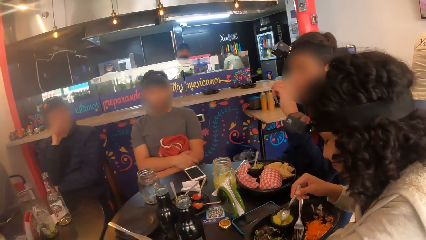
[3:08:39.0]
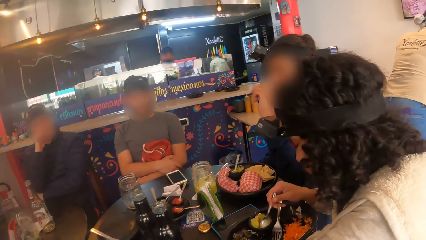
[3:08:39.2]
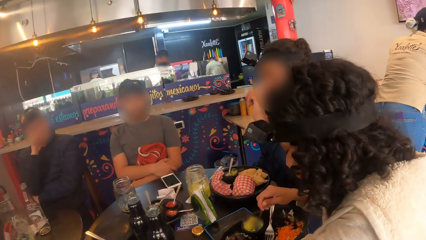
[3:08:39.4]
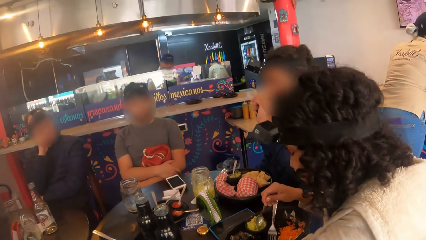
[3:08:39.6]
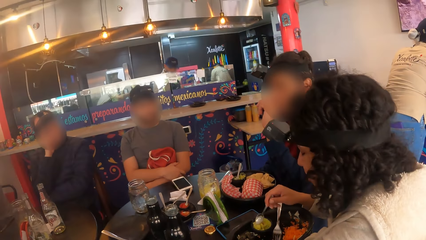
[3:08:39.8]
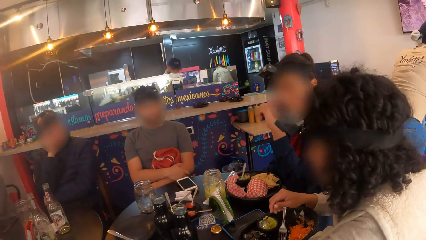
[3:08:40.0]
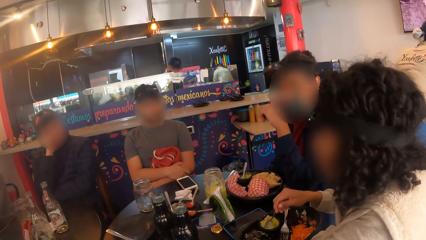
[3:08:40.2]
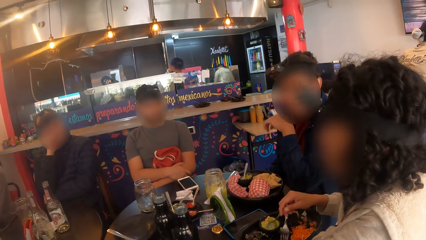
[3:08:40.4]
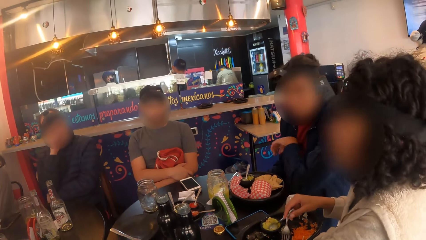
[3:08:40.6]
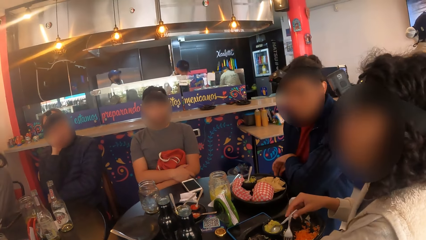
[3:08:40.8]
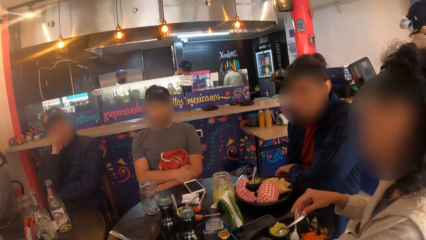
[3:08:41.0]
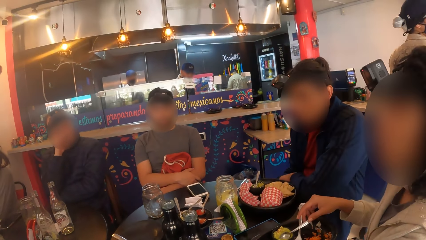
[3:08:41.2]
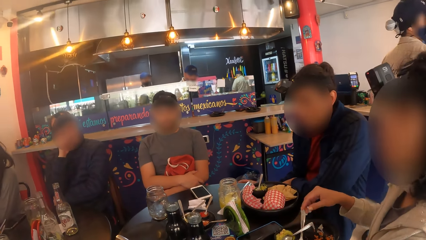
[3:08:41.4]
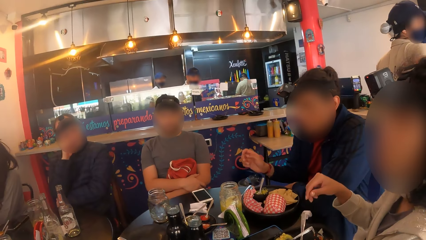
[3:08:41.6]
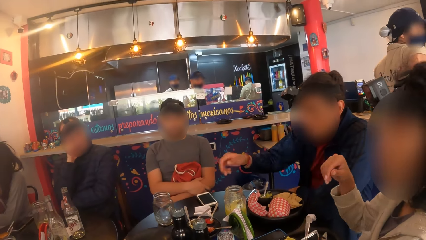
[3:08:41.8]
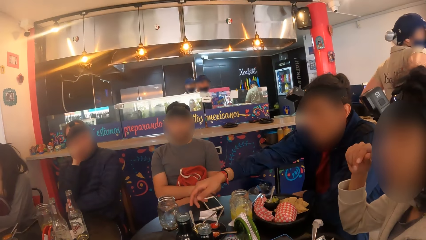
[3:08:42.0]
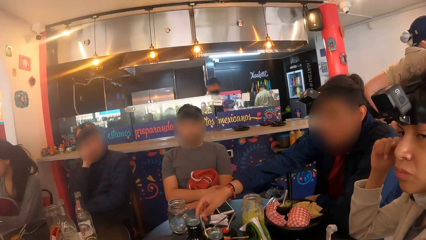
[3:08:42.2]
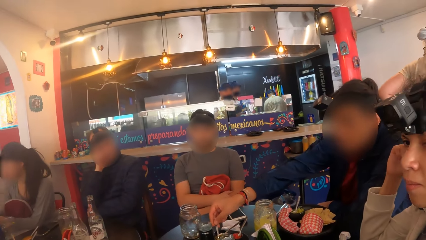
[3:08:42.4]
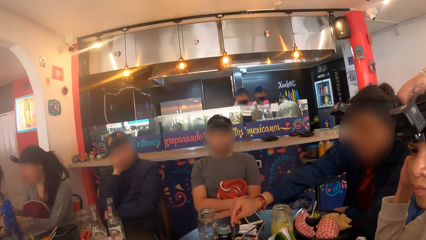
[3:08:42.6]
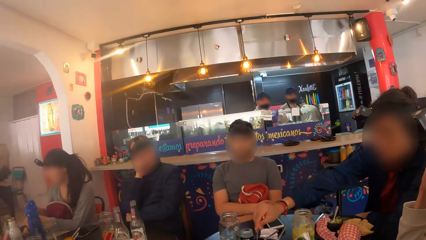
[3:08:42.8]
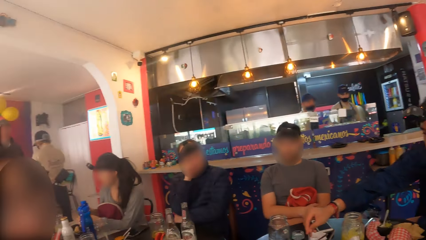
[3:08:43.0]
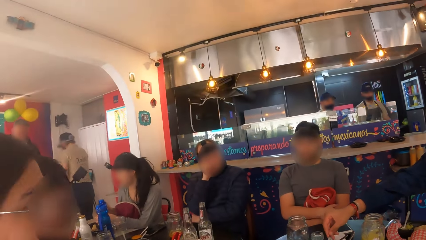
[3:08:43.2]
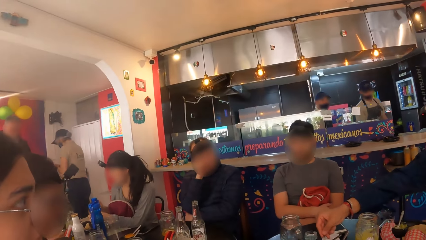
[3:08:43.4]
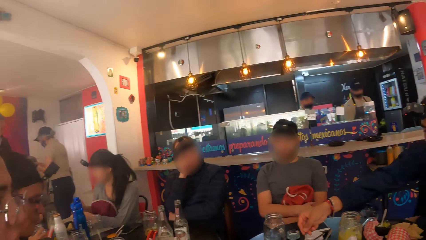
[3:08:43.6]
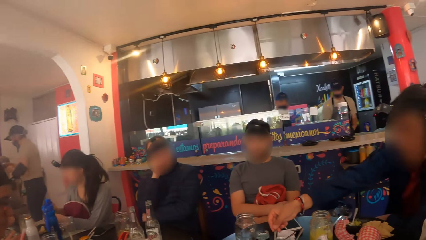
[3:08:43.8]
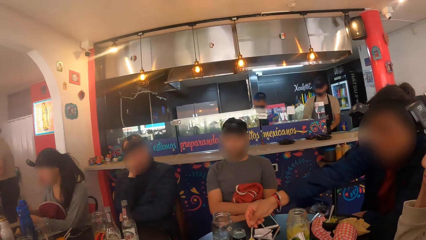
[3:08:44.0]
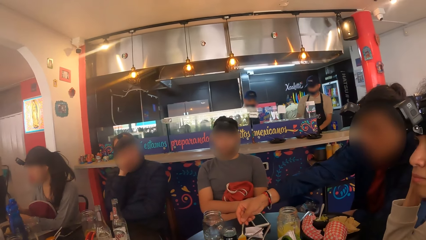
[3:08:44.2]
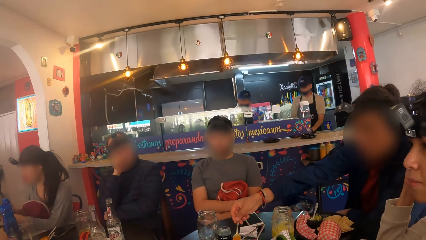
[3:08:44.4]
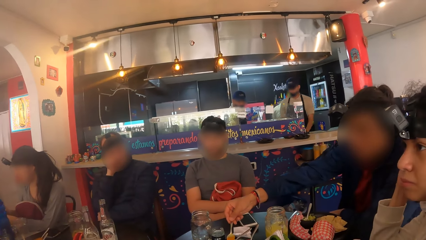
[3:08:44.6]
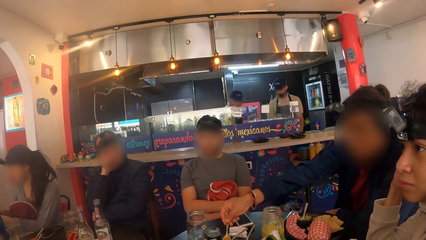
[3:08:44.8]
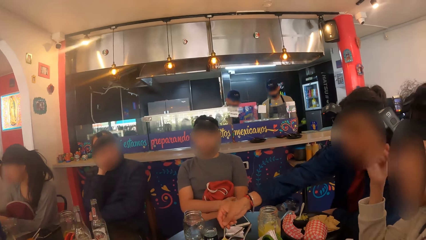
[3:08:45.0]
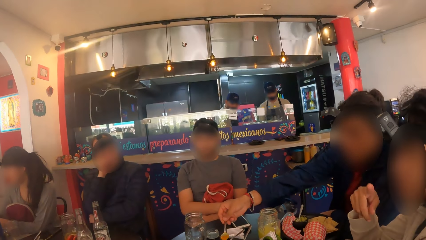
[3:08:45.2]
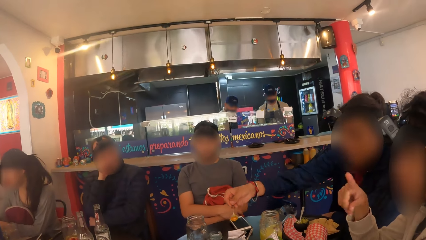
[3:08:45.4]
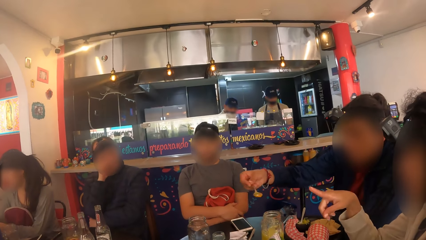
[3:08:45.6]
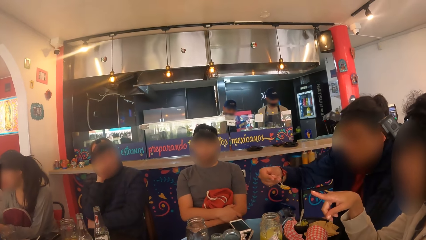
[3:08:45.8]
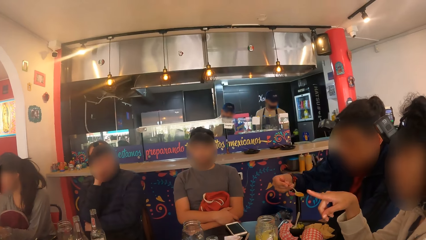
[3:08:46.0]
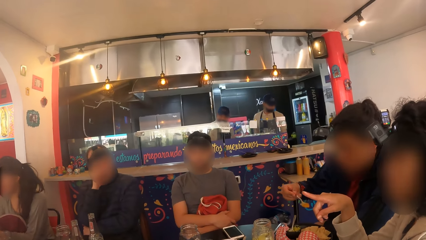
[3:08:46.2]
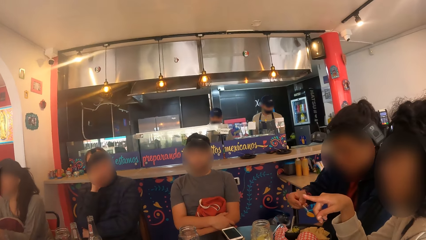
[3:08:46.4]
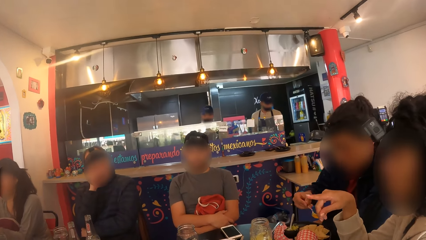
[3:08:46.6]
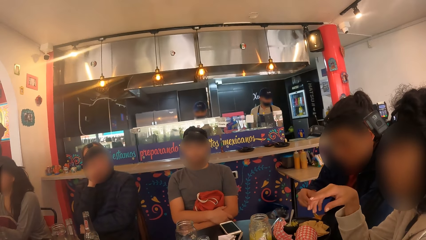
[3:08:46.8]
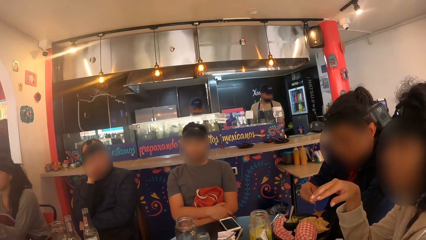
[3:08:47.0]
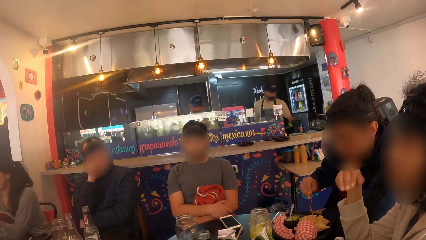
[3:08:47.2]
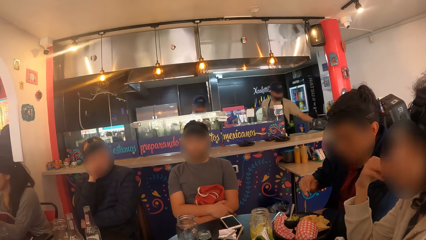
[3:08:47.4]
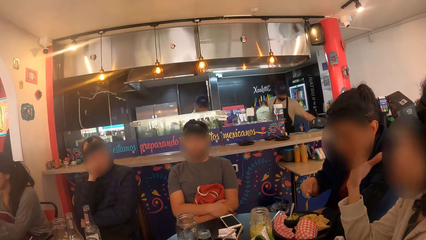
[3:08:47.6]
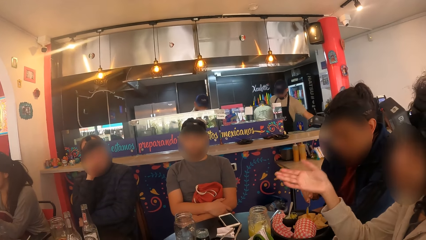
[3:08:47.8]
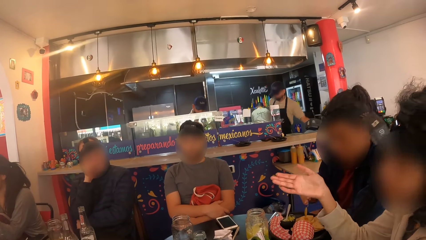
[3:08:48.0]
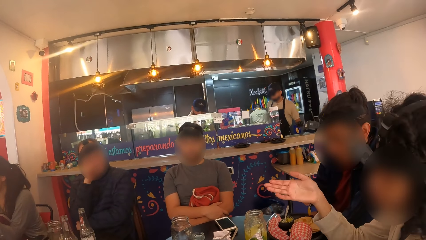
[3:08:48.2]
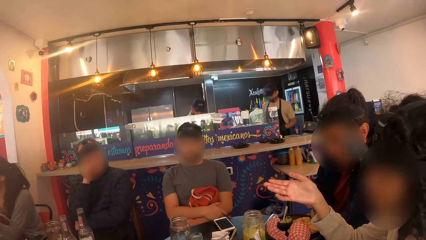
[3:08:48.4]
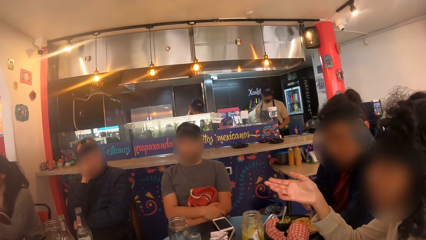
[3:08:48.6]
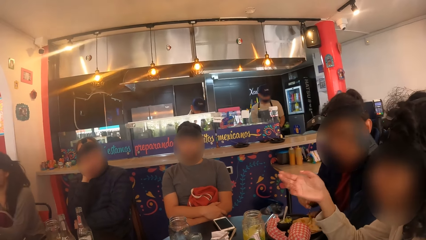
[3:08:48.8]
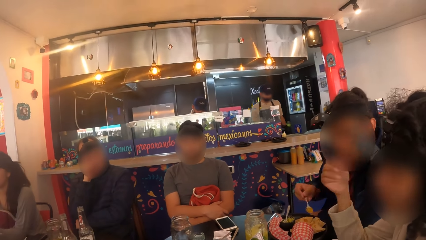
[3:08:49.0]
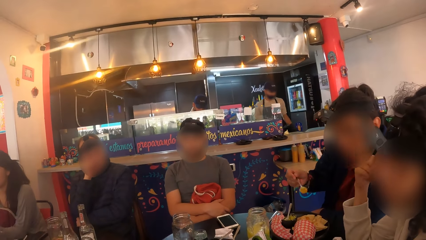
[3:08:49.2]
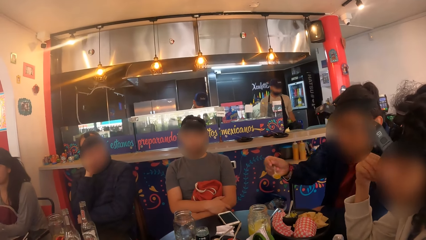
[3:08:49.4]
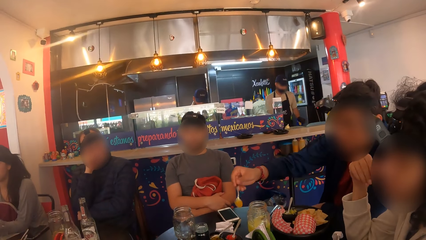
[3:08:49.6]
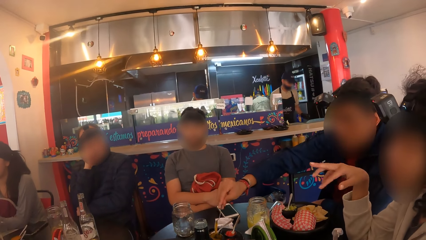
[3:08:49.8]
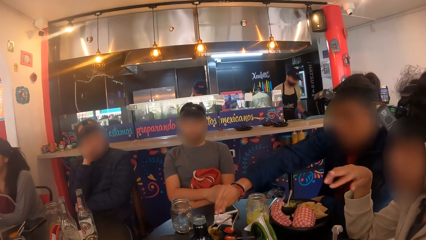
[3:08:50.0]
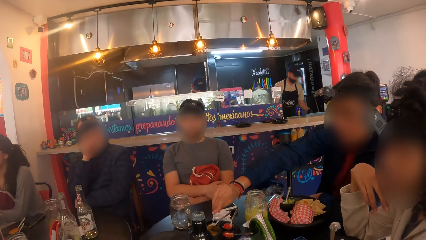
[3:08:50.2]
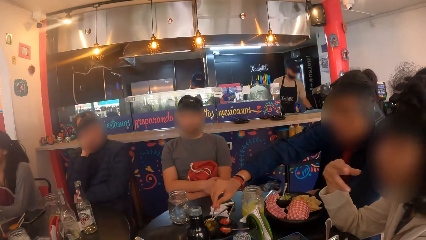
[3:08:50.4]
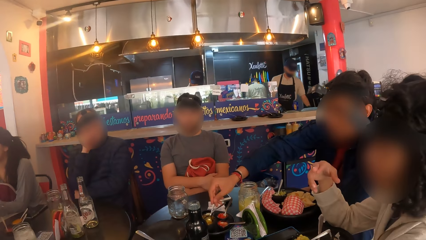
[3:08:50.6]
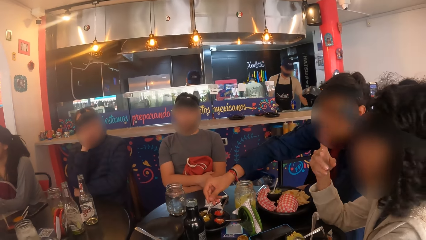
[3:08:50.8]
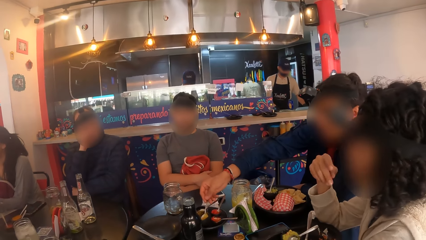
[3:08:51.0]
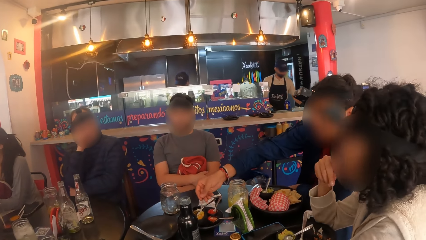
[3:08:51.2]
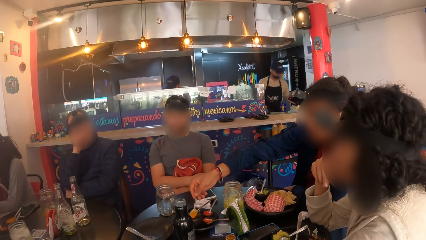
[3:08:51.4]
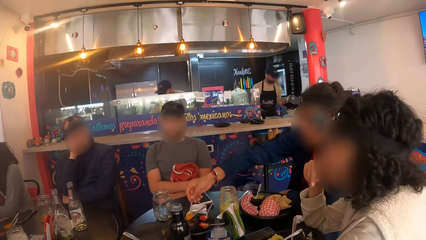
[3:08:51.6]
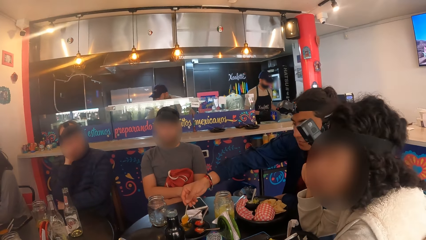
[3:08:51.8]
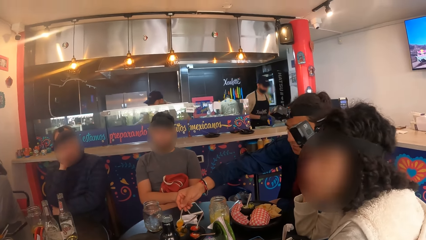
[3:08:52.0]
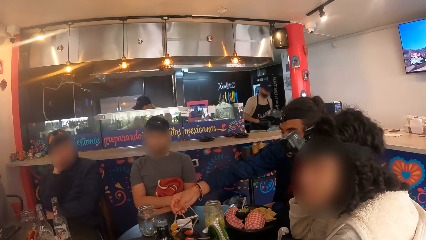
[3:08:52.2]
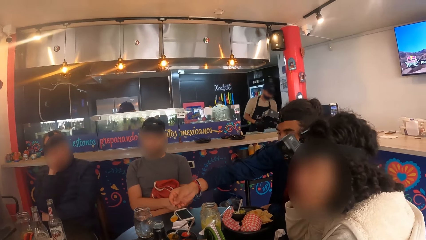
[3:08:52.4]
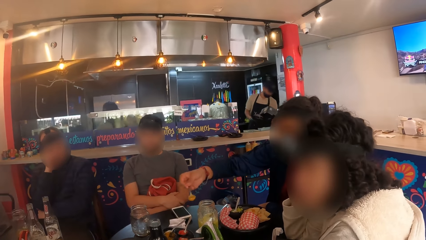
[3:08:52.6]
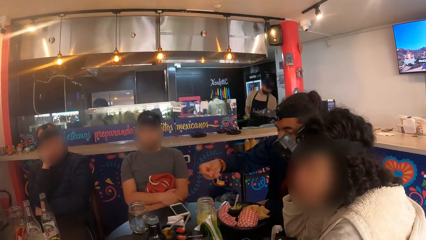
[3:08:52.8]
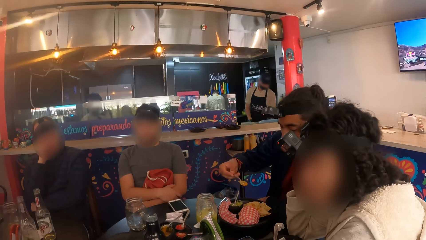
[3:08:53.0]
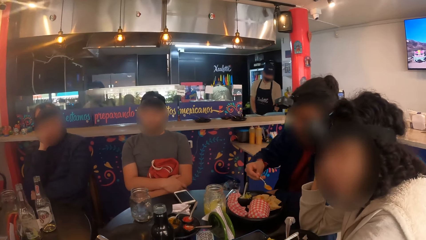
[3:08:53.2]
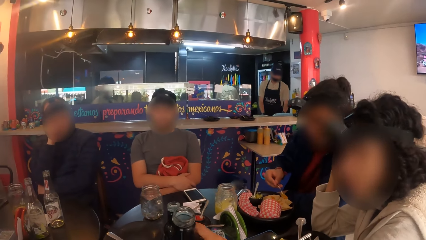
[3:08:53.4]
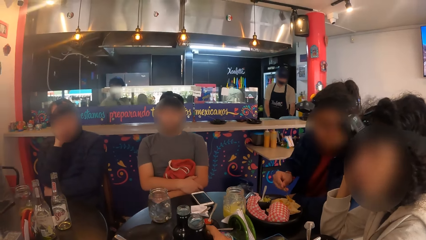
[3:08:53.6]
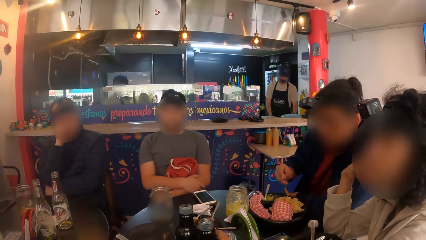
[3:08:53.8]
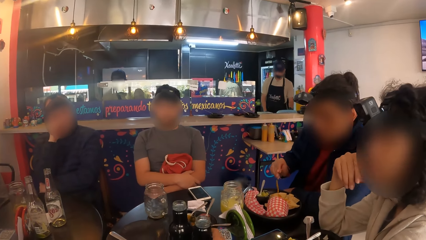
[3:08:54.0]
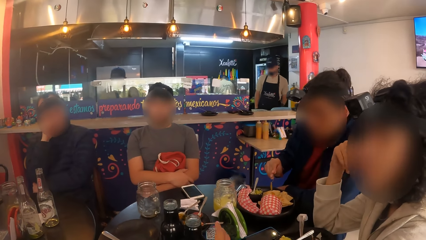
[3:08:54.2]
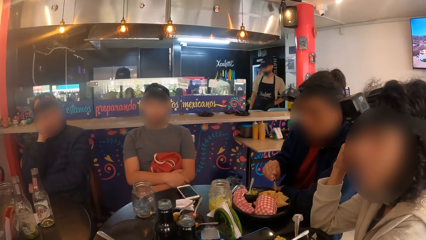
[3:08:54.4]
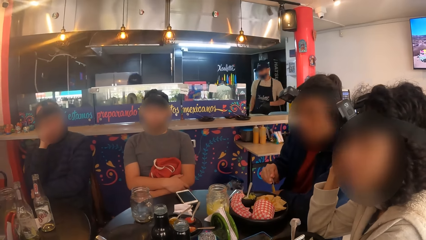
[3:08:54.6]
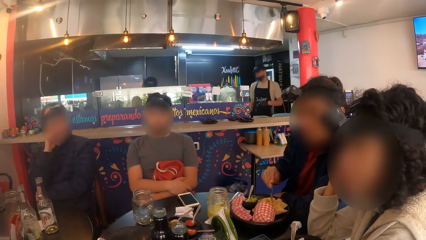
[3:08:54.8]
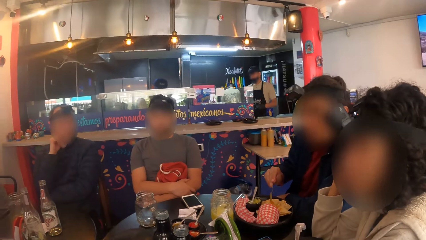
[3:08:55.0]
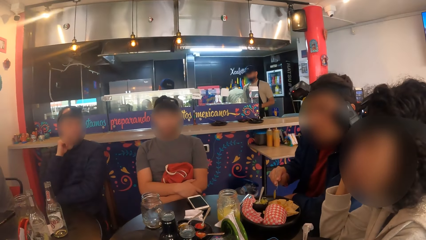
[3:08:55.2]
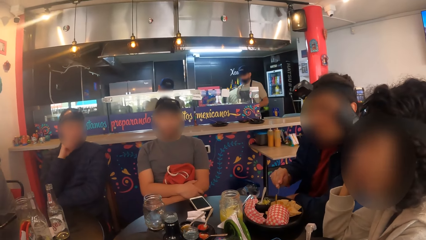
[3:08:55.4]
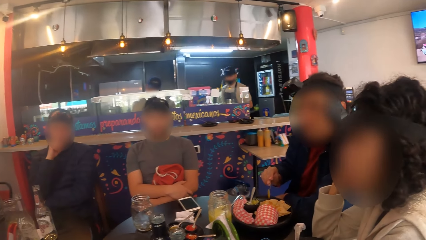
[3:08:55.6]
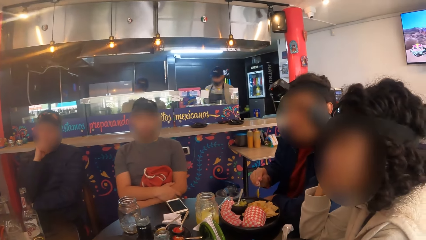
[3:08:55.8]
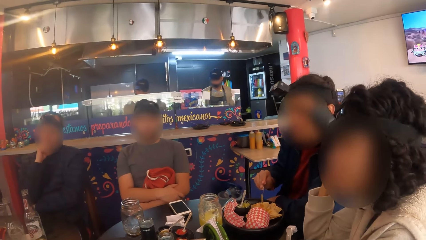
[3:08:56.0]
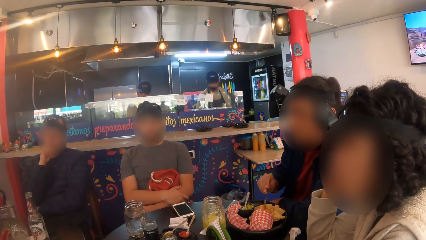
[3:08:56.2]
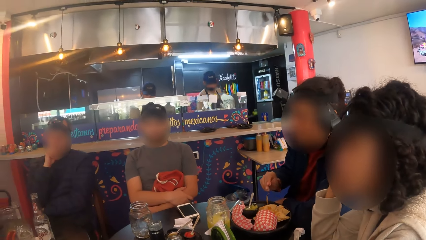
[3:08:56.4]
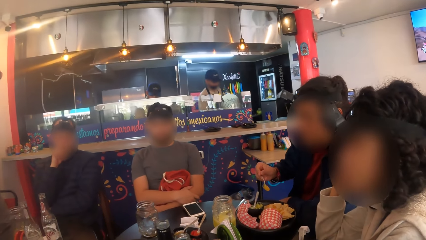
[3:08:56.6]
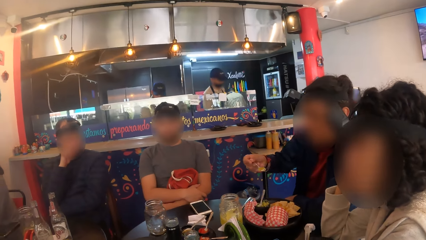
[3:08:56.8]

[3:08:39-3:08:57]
The man scoops mustard from the sauce cup with the spoon in his right hand. The camera wearer picks up the water bottle from the table with her right hand. She drinks from the water bottle in her right hand. The man applies the mustard on his meal with the spoon in his right hand. A person speaks. The man scoops the mustard from the sauce cup with the spoon in his right hand. The man applies the mustard on his meal with the spoon in his right hand. The camera wearer drops the water bottle on the table with her right hand.
